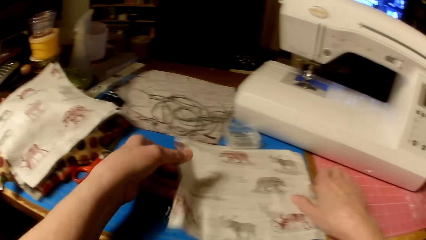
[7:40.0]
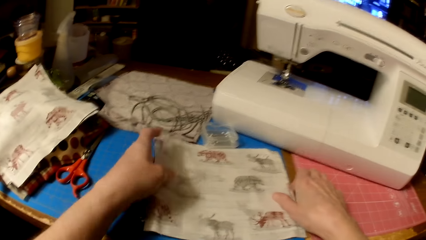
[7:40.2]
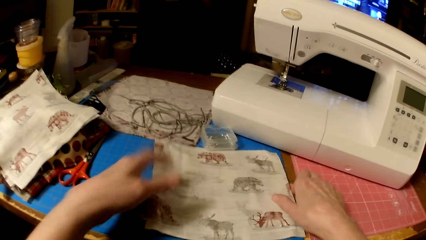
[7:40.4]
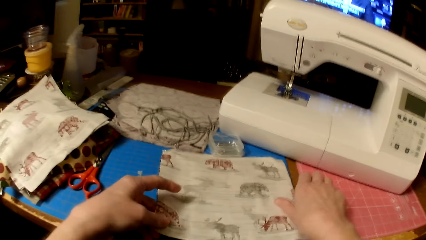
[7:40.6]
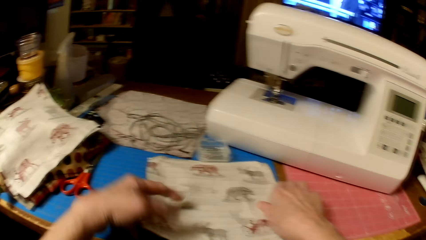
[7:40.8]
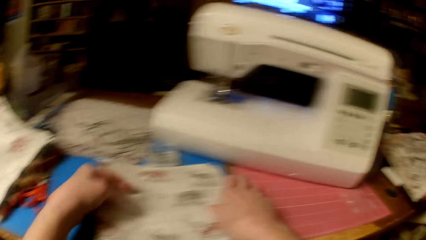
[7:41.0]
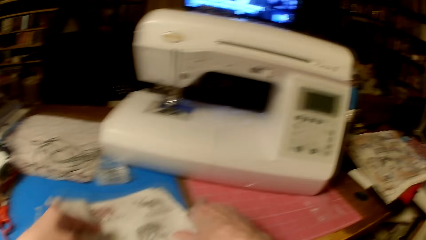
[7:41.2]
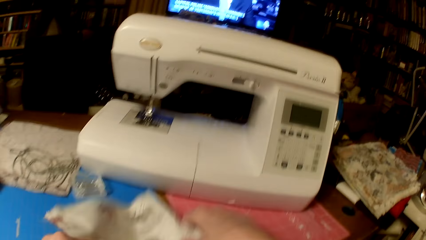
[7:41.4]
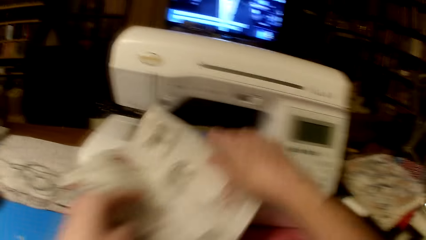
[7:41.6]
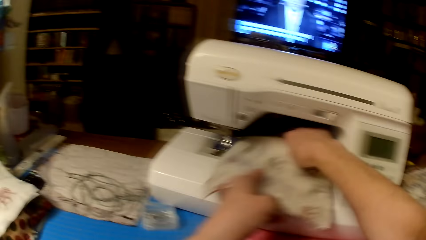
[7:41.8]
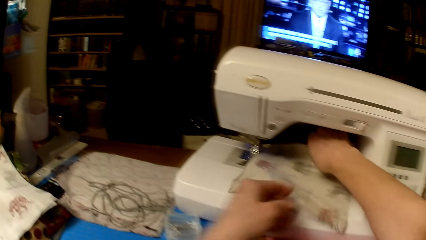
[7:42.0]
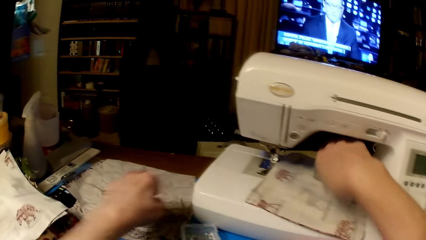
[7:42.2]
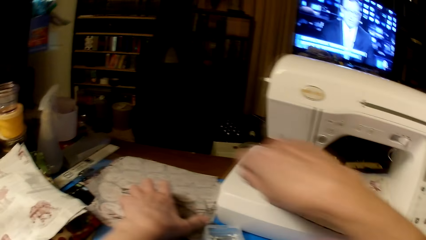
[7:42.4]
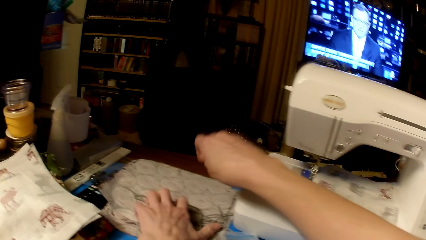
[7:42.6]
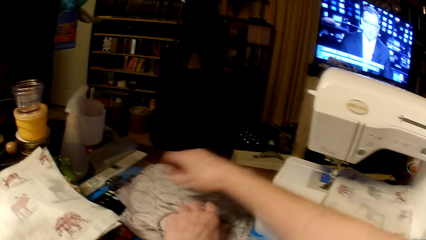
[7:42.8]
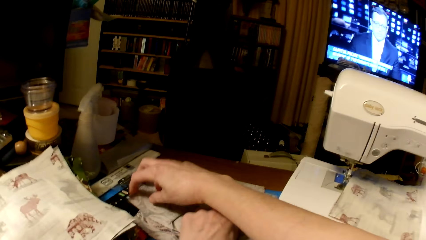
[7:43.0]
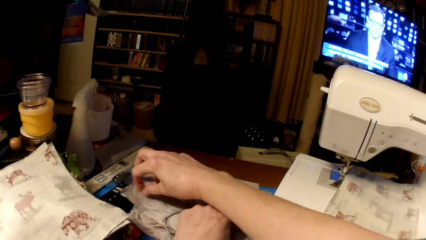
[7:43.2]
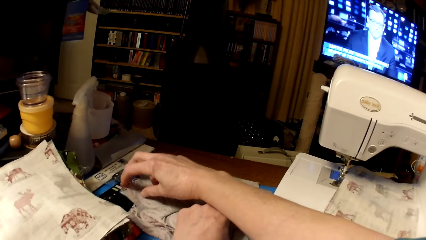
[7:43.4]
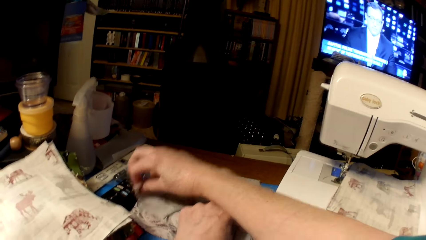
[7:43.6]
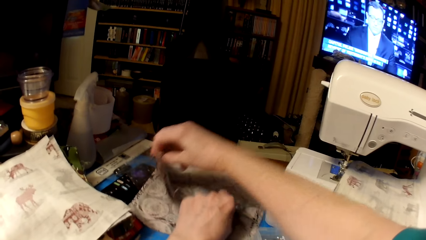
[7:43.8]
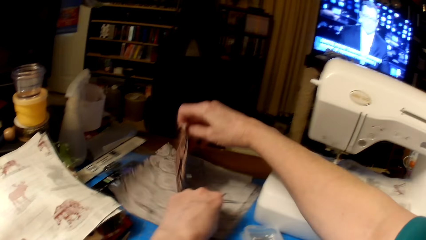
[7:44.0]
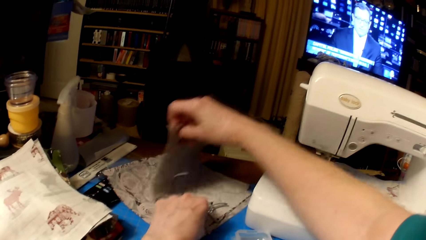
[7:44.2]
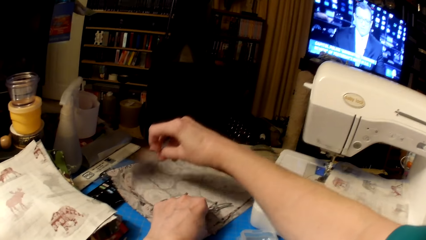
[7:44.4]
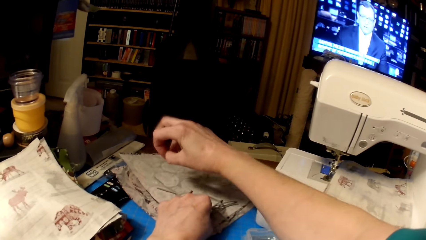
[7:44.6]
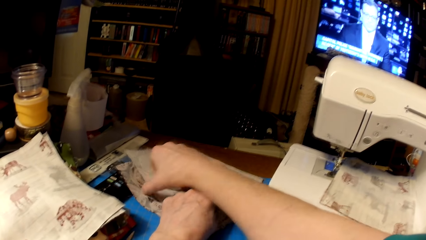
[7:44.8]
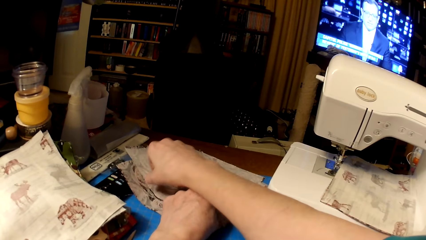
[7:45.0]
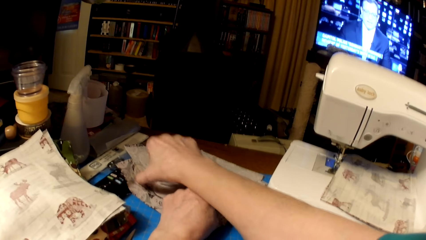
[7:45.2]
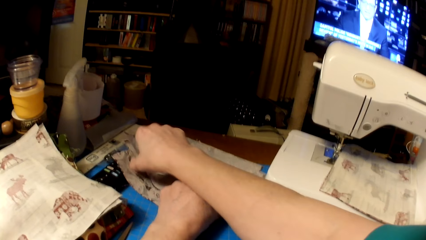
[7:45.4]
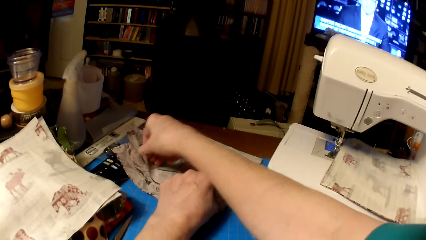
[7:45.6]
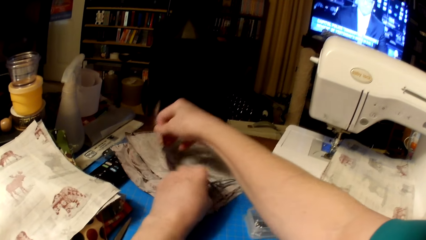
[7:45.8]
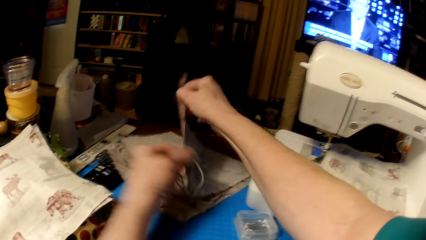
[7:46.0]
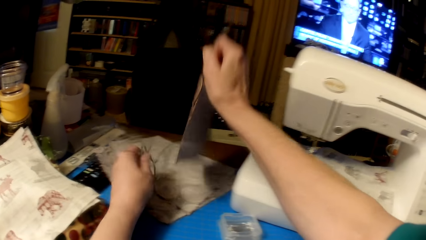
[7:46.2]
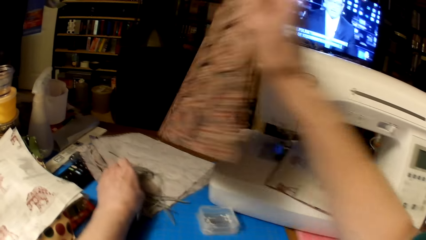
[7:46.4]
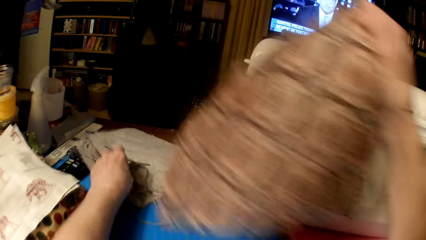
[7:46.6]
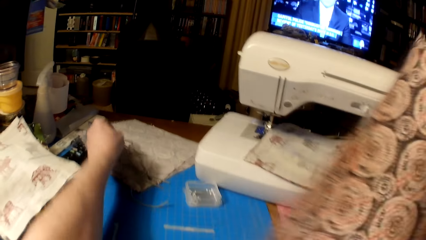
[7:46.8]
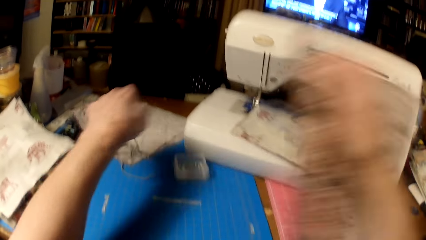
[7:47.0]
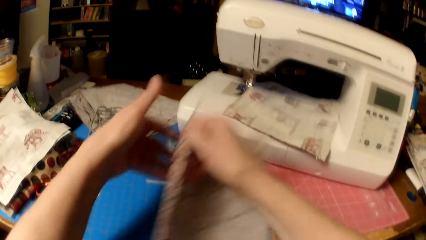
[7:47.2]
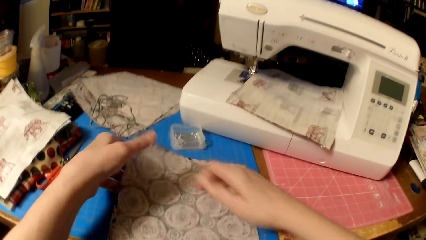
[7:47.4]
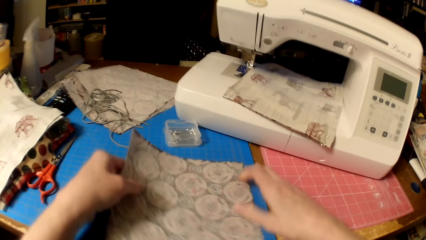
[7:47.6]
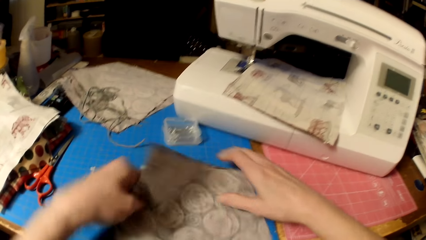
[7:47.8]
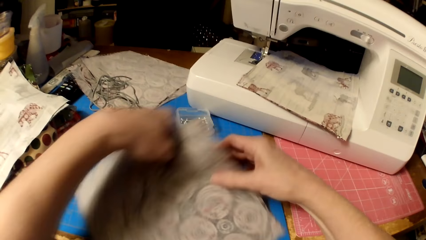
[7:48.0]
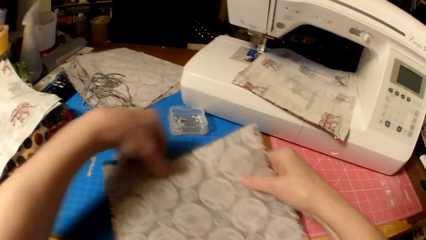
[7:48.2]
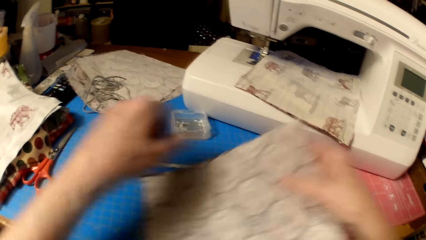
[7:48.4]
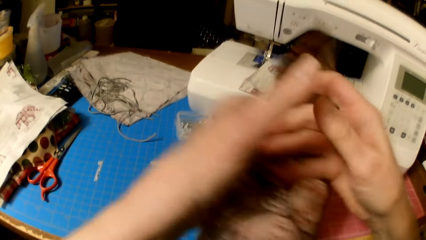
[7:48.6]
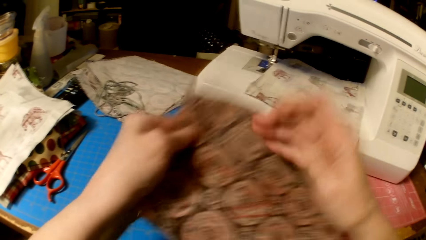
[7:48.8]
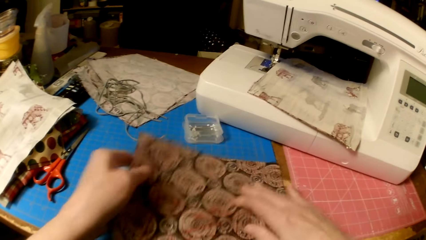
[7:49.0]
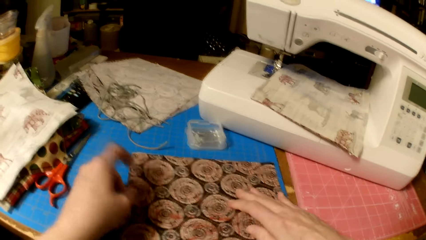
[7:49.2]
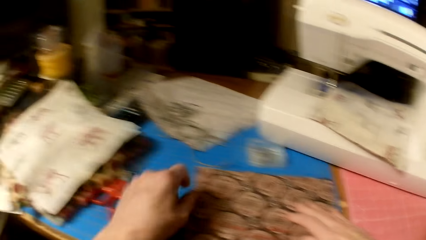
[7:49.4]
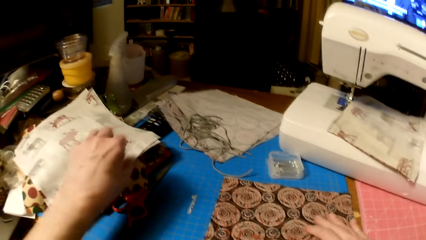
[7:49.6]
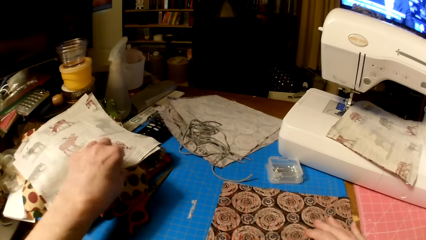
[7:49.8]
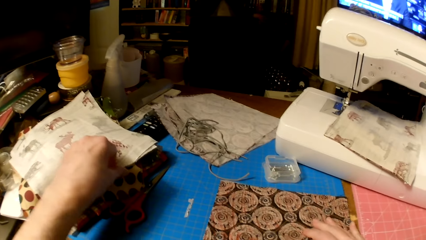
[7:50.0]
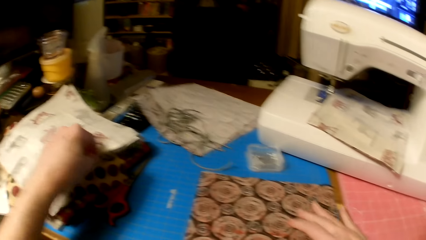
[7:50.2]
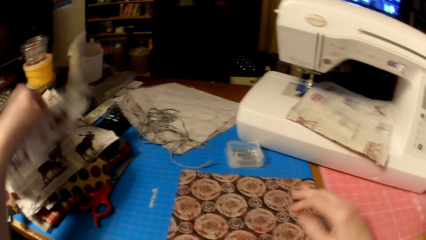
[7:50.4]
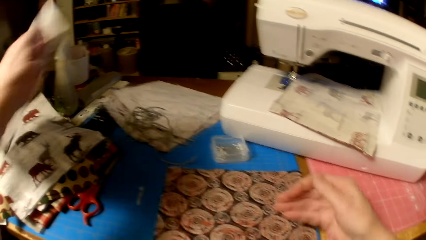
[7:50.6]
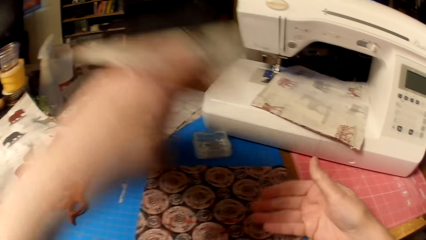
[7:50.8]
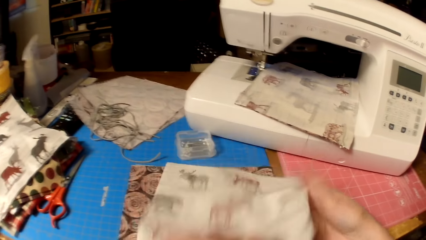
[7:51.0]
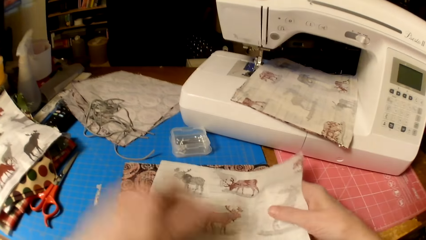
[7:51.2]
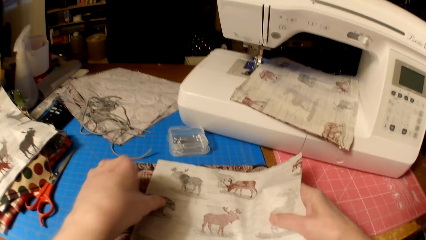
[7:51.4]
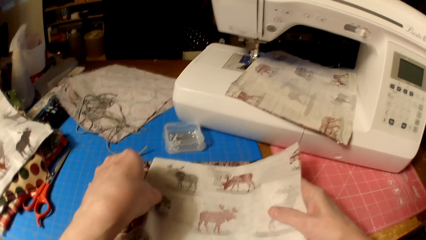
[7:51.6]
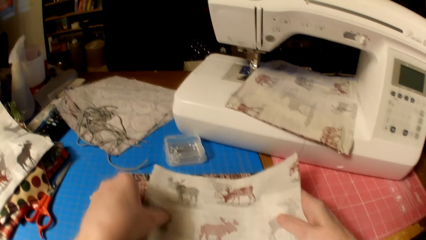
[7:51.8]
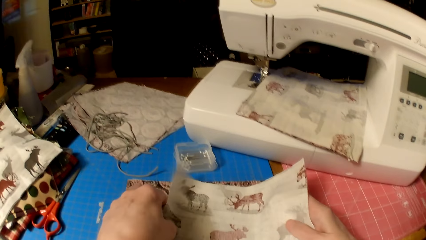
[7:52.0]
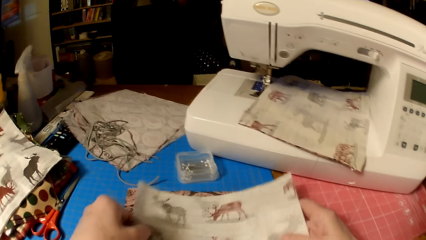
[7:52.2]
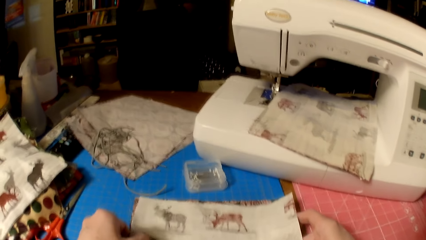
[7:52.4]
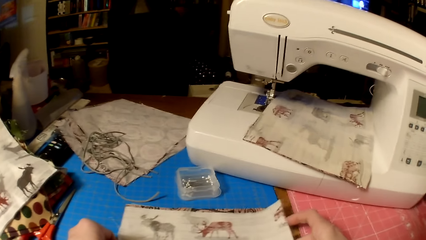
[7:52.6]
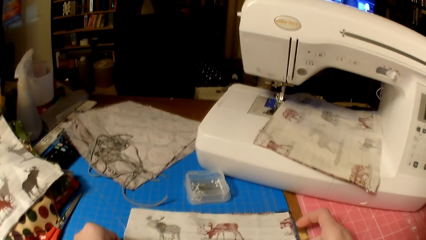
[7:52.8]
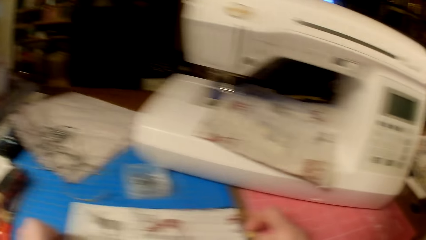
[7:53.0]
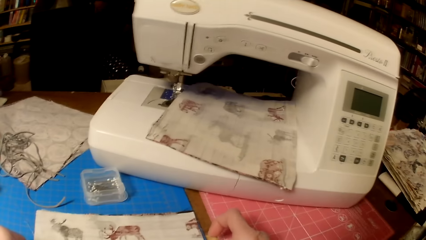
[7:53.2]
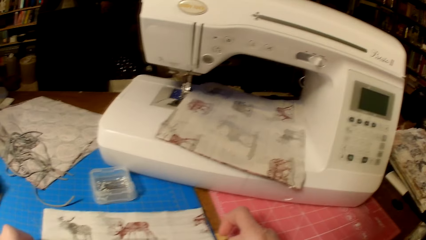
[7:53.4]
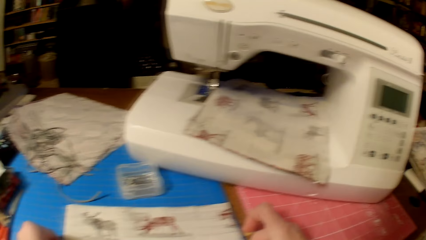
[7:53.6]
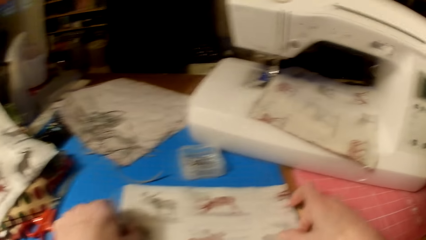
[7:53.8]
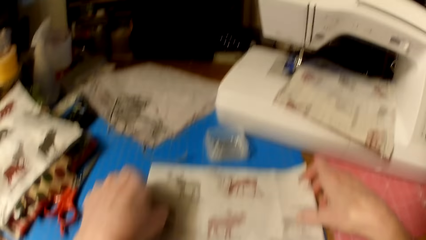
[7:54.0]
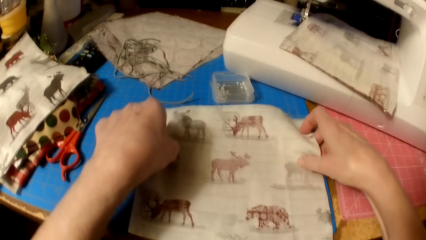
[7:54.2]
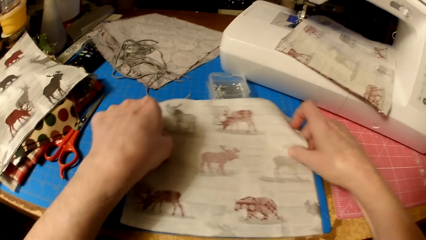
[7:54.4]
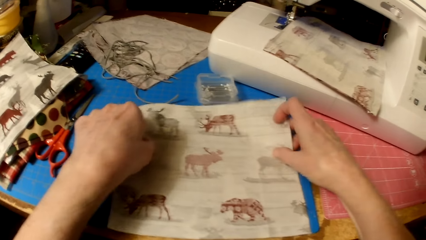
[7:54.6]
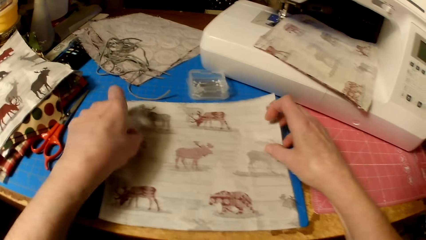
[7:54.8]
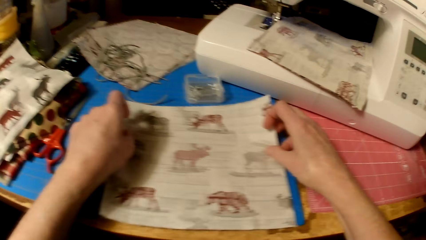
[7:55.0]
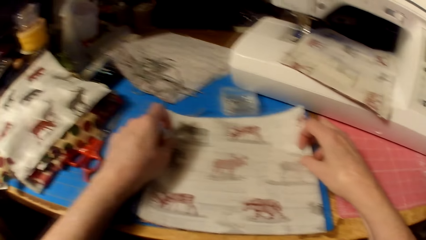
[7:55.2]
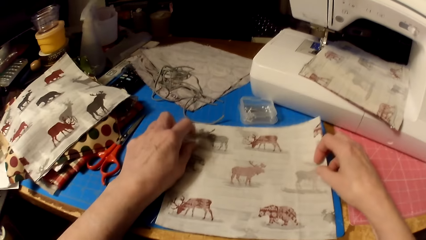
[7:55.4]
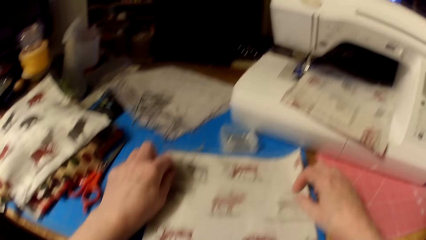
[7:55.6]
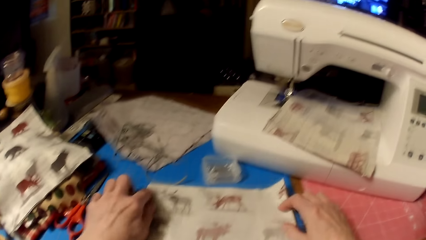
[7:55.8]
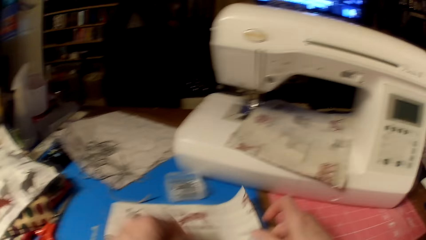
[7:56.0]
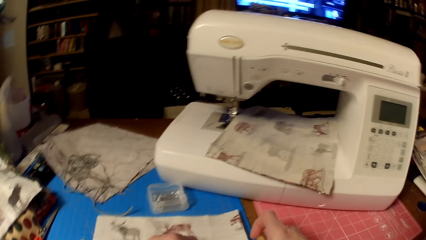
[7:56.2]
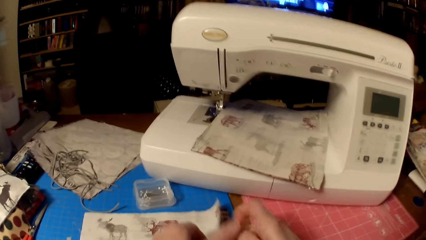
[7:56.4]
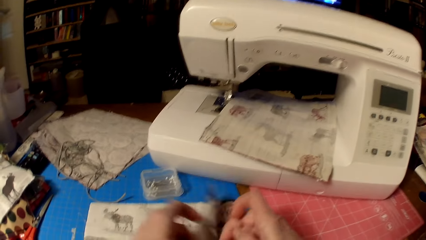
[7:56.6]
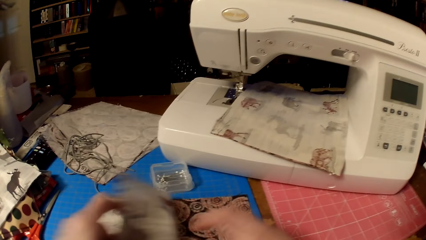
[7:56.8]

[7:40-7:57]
The camera wearer picks the pieces of cloth. They put the pieces of cloth on a sewing machine. They pick a piece of cloth. They put the pieces of thread on the pieces of cloth. They put the piece of cloth on the table. They turn the piece of cloth. They pick another piece of cloth. They put the piece of cloth on the other piece of cloth.
